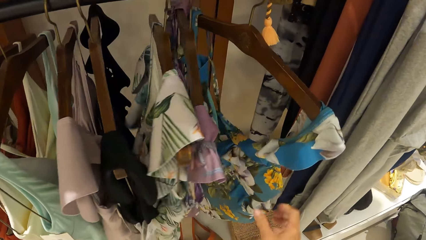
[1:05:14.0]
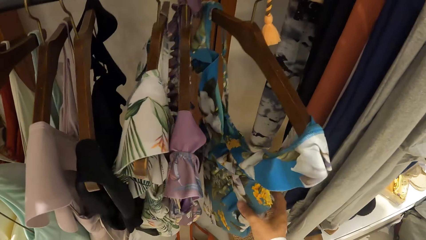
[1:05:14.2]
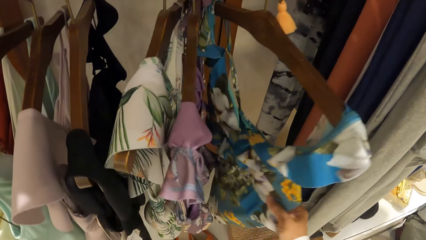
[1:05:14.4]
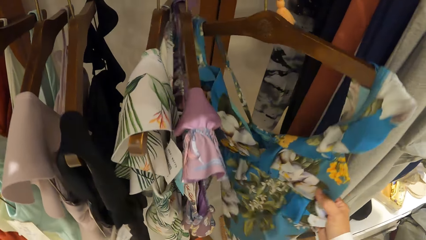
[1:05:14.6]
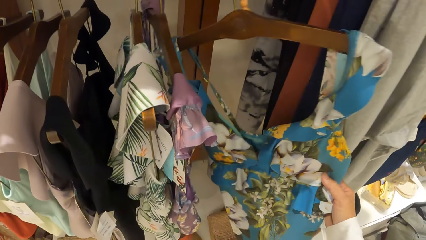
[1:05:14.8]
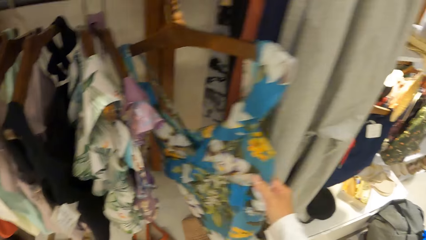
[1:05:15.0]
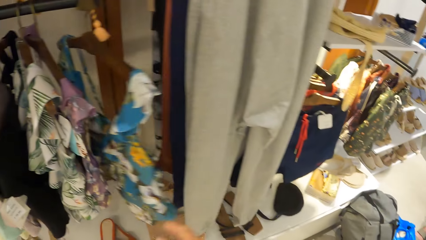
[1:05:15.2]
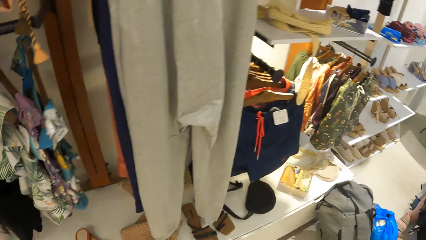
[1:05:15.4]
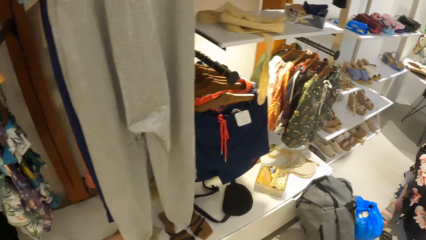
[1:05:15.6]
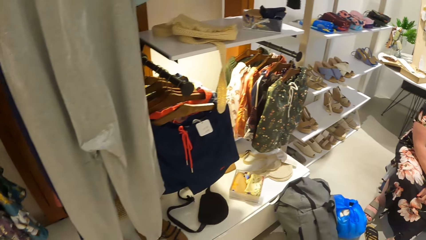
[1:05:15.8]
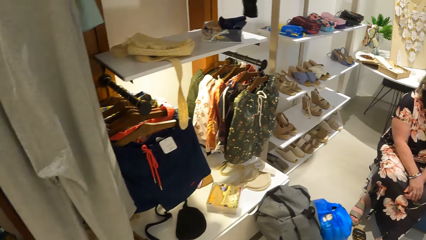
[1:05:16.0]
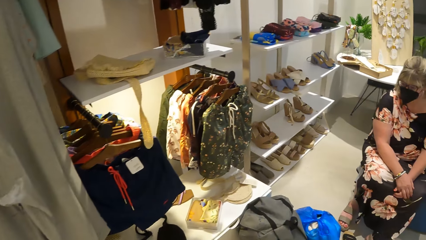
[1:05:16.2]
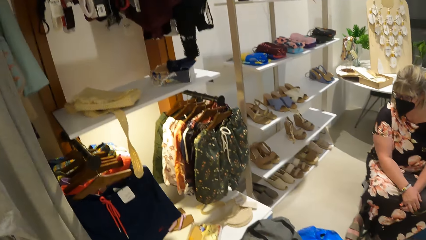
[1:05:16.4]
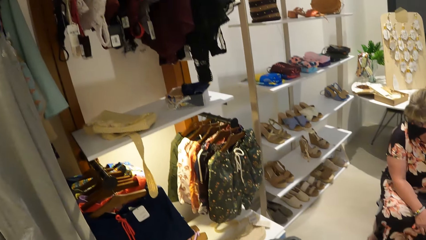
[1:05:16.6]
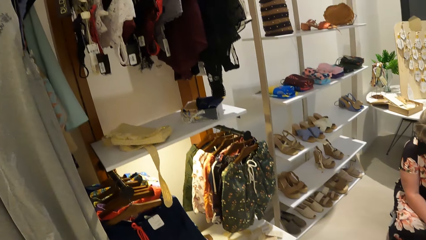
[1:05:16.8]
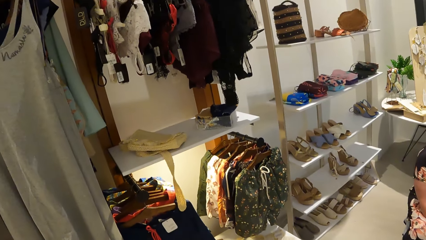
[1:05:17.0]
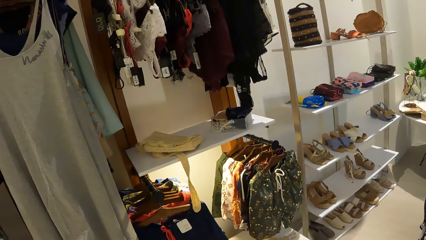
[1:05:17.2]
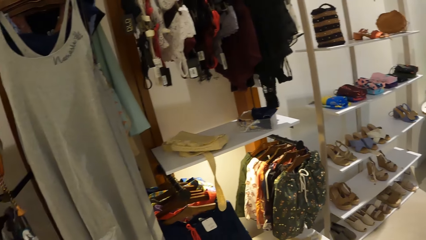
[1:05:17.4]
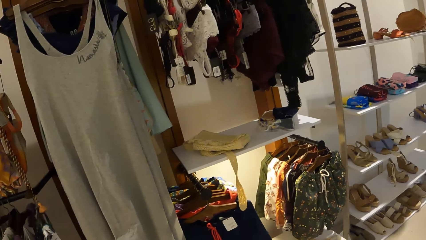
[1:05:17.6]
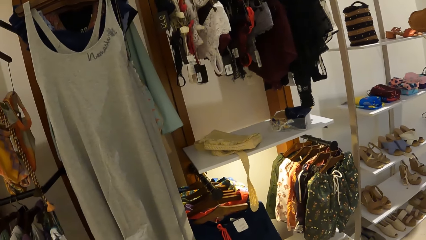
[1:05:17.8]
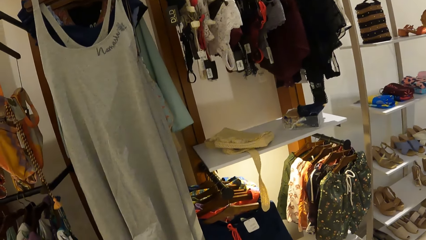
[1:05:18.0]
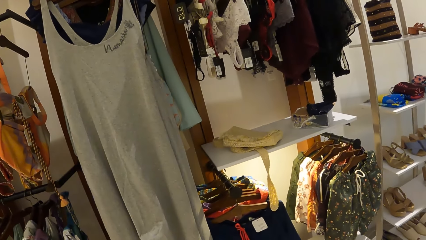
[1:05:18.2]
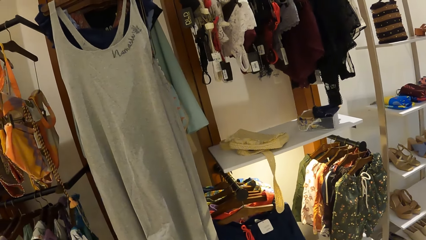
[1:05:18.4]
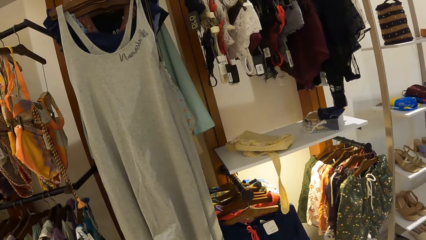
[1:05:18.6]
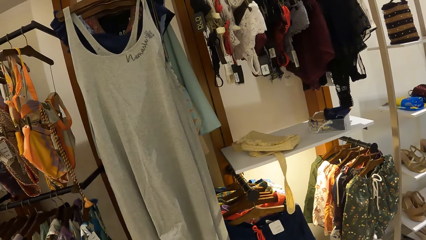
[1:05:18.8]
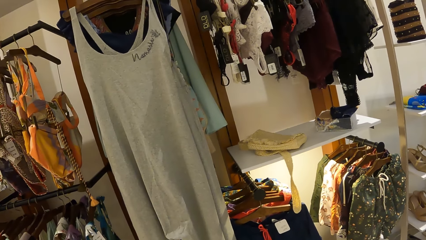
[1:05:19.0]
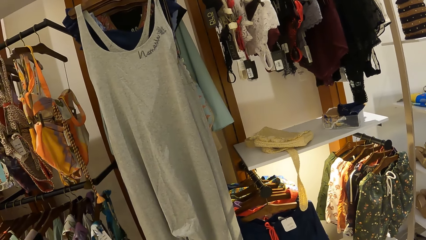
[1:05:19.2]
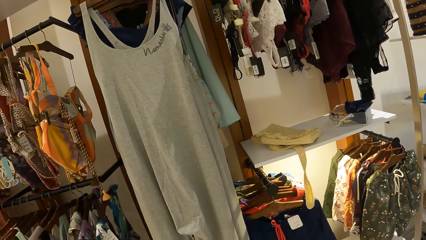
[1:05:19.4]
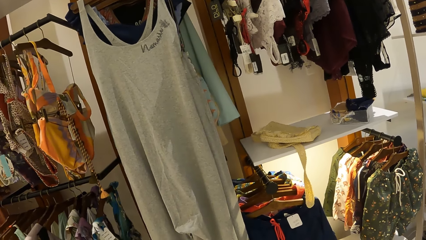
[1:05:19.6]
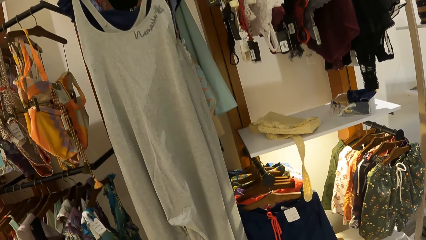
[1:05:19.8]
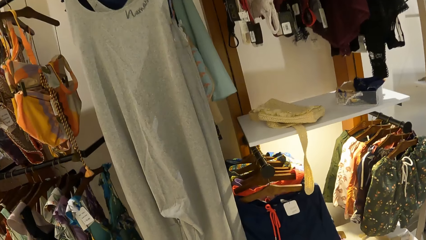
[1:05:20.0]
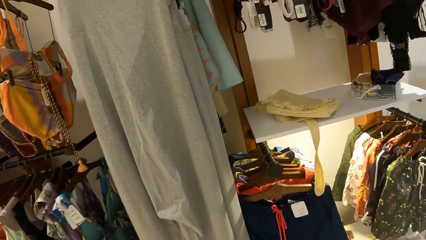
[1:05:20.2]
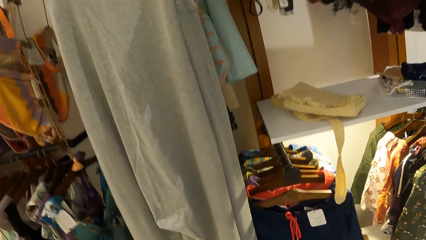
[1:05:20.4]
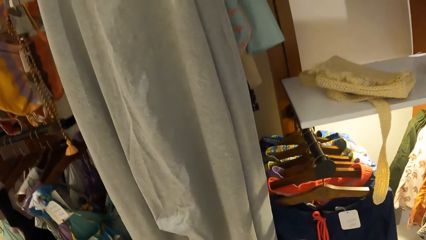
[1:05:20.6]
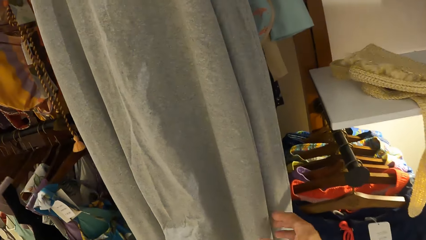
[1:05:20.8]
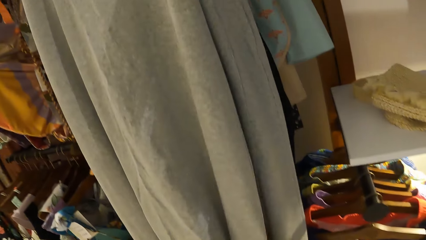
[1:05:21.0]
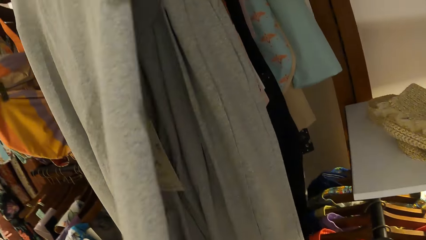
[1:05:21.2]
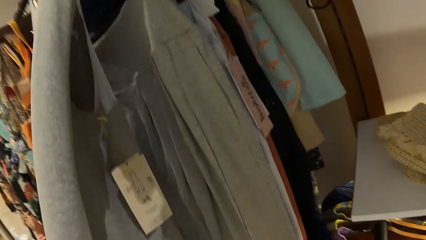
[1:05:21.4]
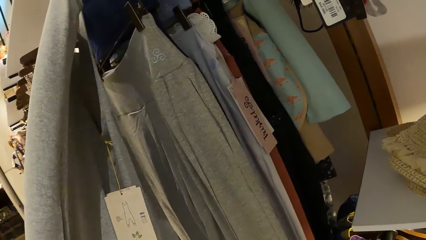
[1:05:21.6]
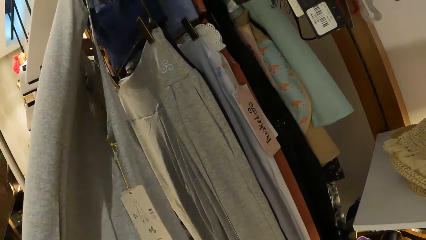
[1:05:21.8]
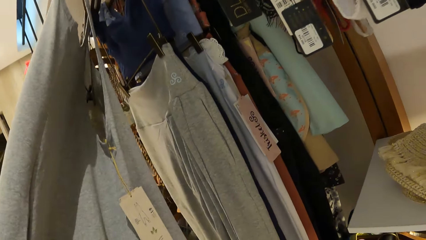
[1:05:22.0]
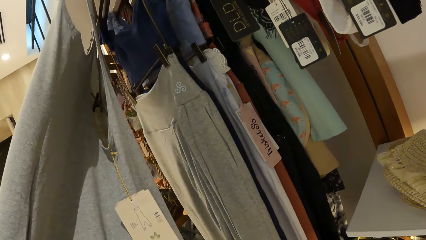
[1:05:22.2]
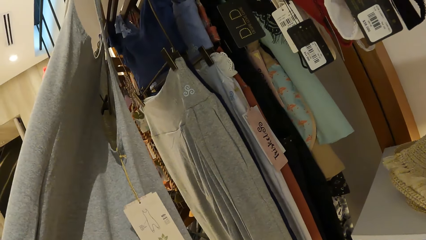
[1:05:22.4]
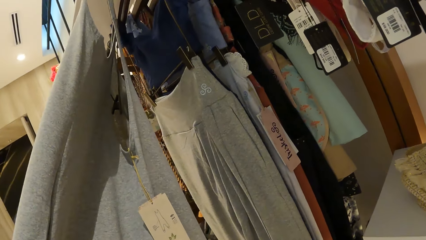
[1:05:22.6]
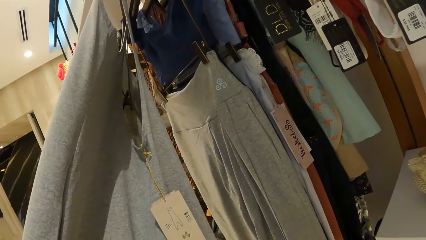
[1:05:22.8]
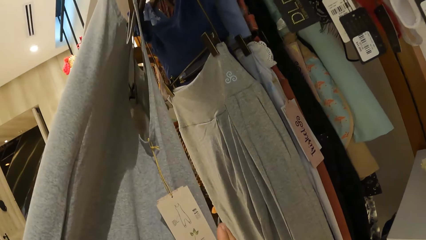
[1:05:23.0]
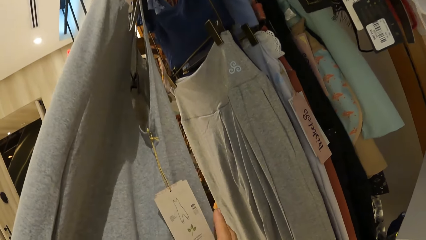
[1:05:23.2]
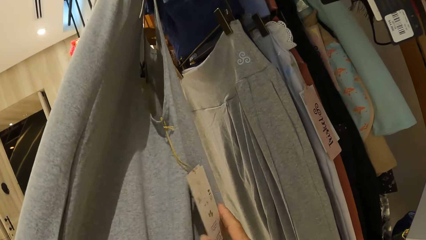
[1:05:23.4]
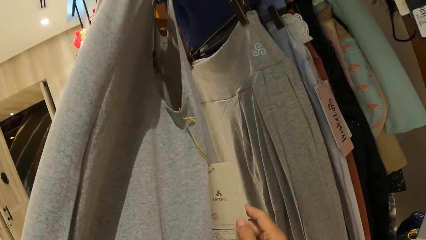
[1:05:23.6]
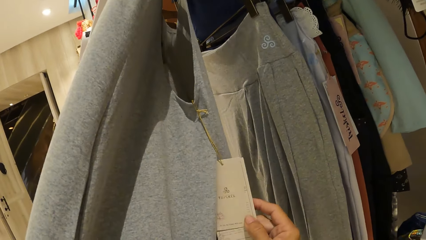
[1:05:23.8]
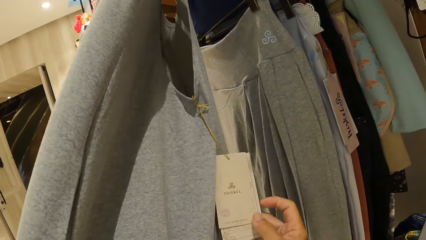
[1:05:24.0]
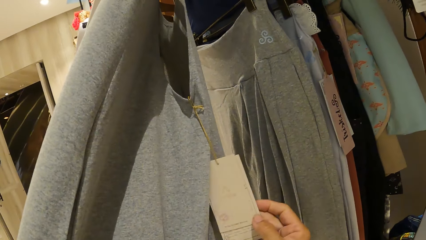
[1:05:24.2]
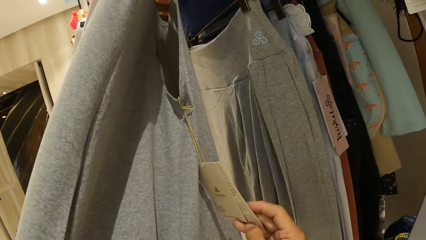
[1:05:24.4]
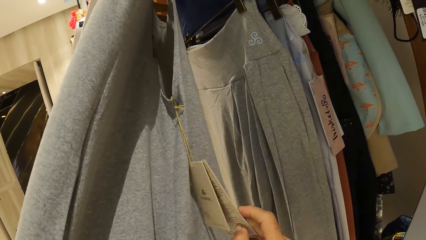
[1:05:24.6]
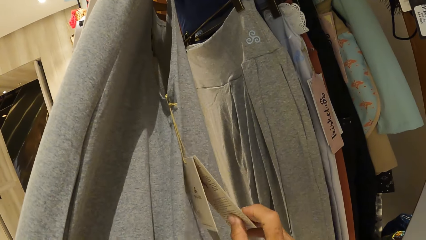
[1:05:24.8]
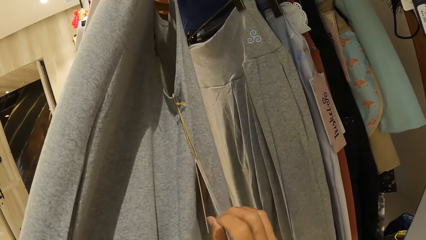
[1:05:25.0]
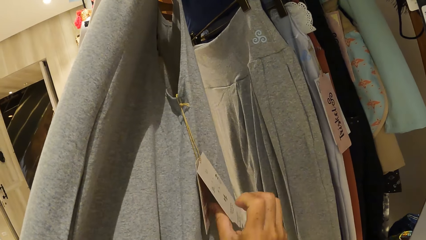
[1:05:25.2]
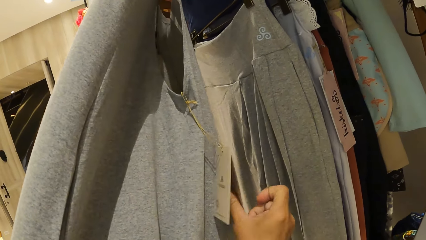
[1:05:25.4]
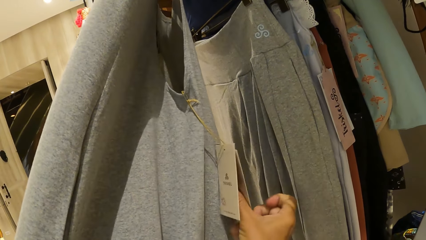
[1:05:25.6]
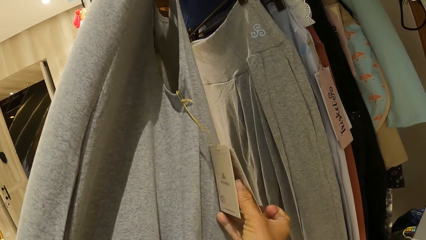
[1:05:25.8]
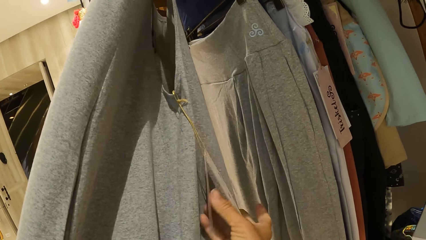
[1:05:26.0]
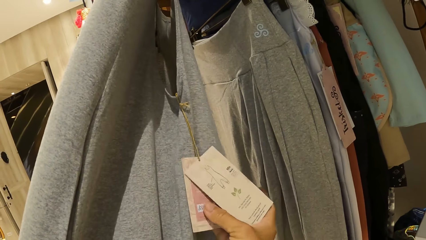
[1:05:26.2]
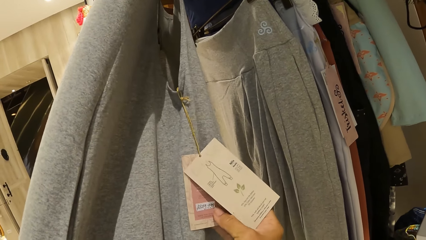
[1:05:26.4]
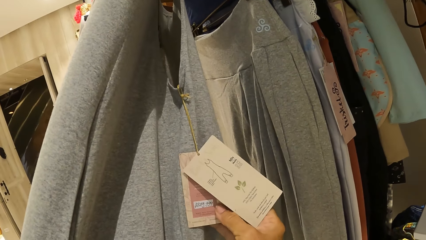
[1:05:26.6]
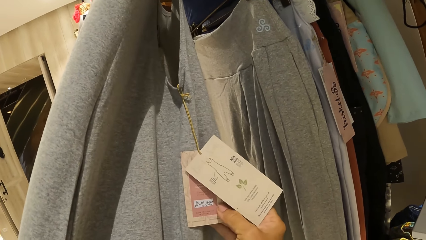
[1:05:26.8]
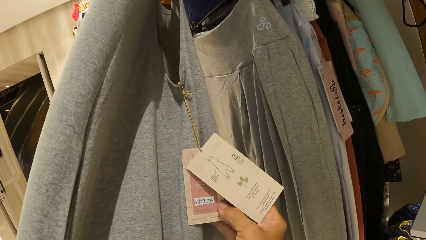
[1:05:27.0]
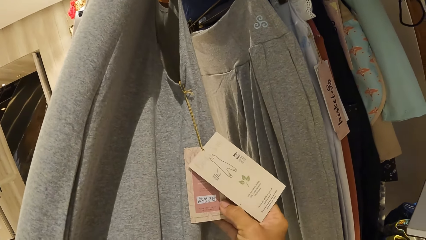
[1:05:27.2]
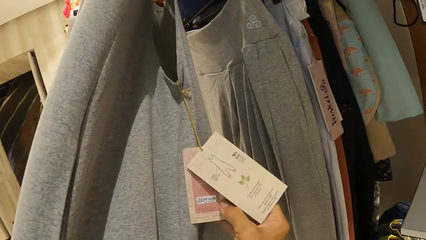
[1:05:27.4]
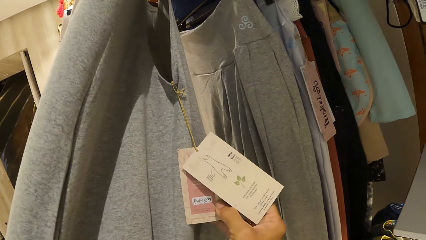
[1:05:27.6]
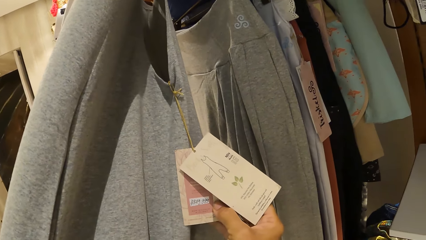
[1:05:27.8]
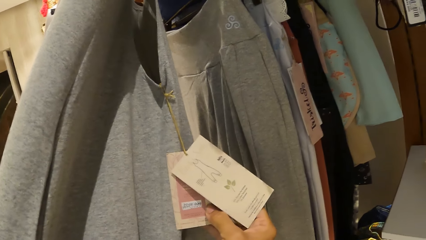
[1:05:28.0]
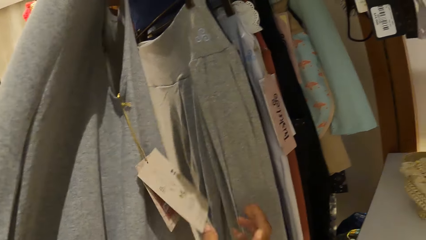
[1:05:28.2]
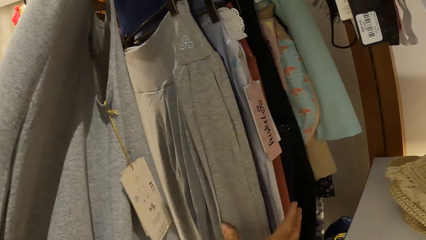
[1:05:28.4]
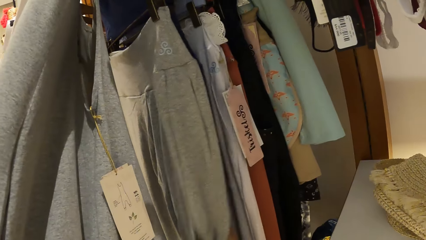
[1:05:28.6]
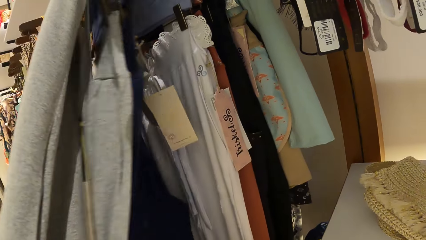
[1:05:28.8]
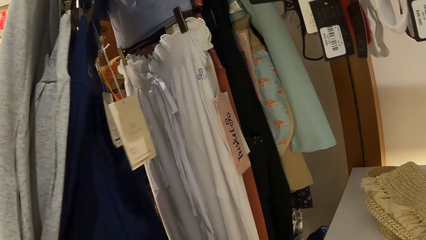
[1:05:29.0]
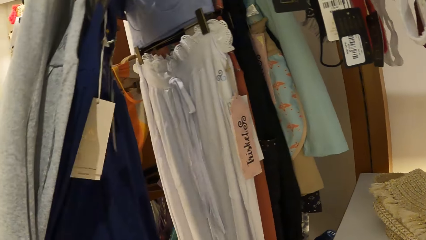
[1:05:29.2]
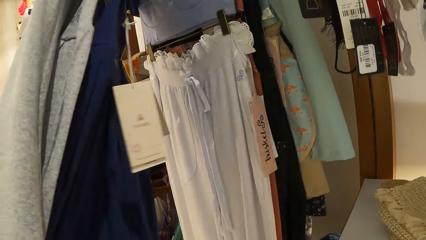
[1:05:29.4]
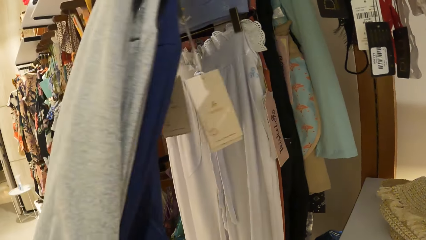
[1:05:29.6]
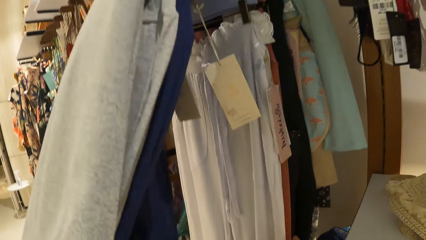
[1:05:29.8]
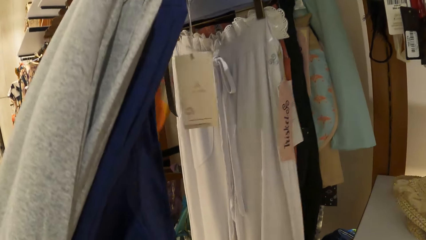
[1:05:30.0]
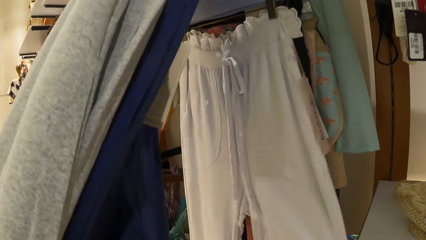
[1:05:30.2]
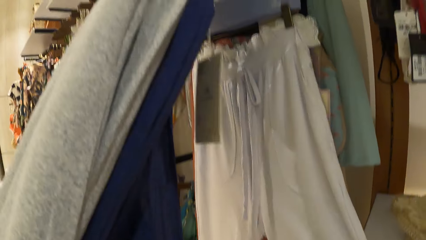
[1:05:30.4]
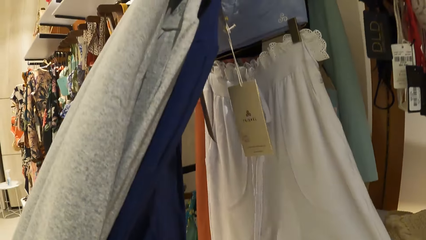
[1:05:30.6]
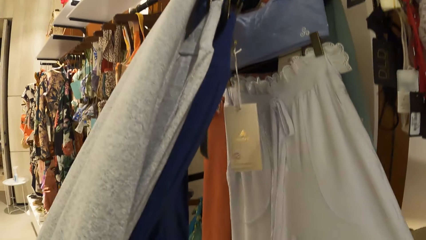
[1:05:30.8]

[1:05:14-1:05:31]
The camera wearer looks at the clothes. They check the trousers. They touch the clothes. They check the tag. They check the trousers.
